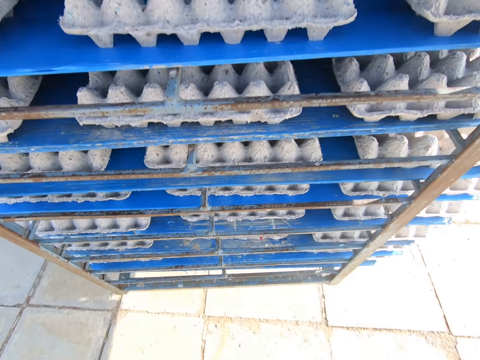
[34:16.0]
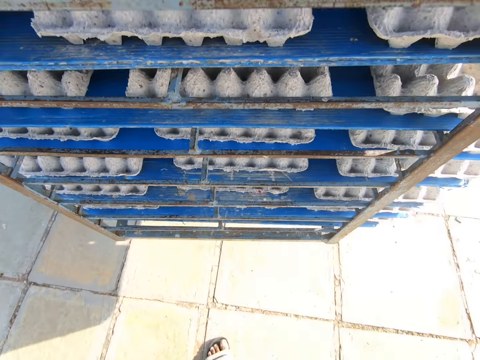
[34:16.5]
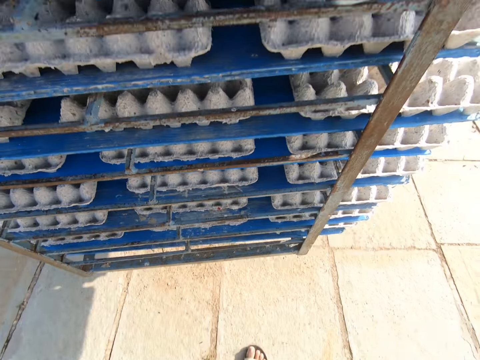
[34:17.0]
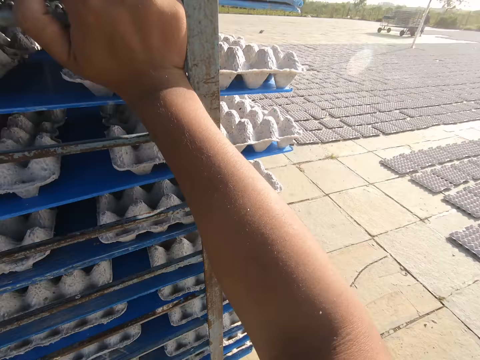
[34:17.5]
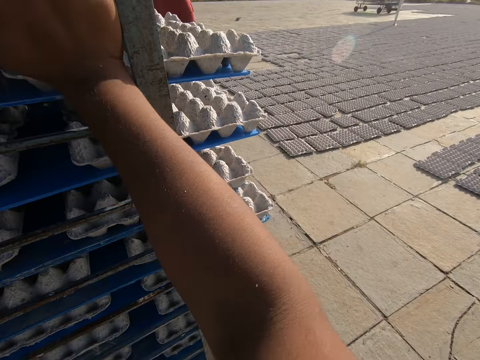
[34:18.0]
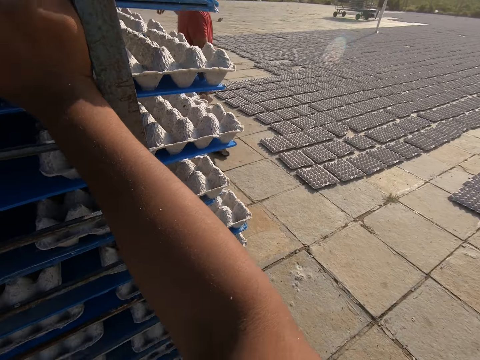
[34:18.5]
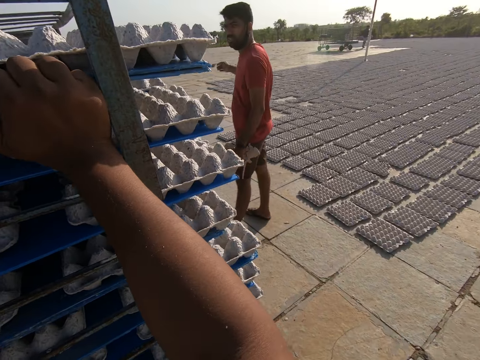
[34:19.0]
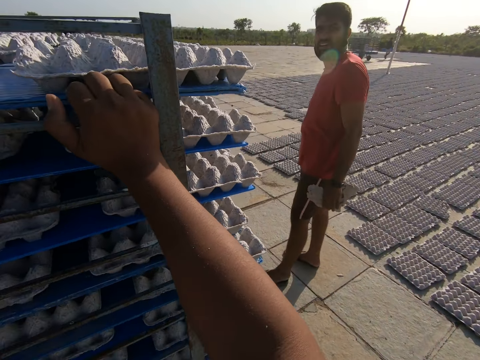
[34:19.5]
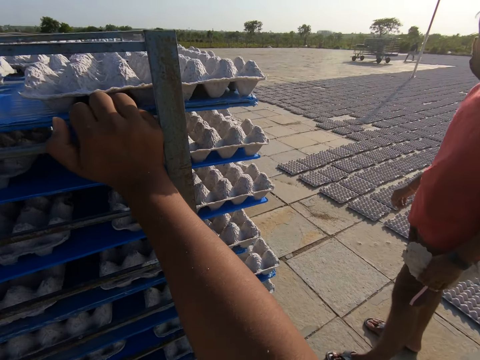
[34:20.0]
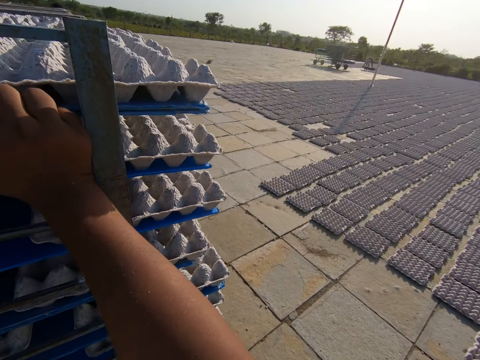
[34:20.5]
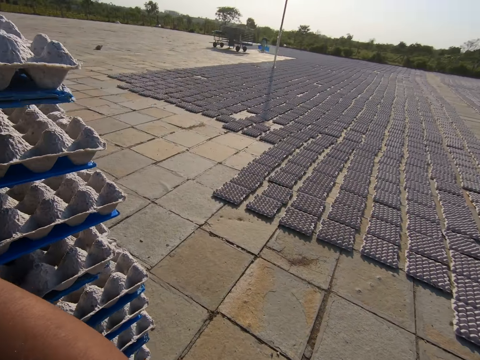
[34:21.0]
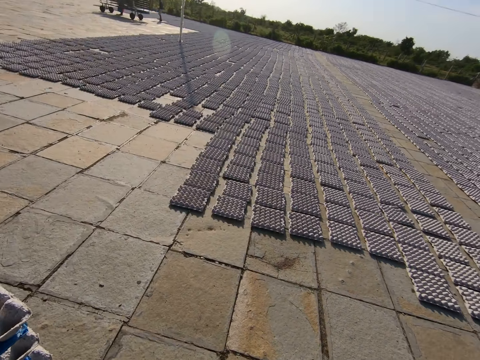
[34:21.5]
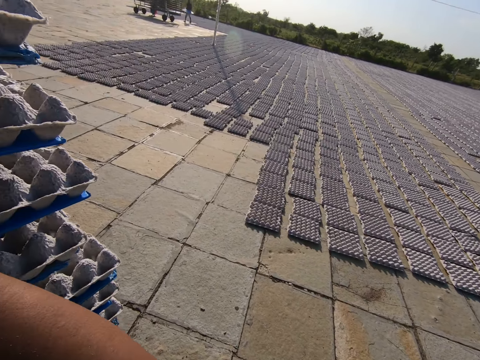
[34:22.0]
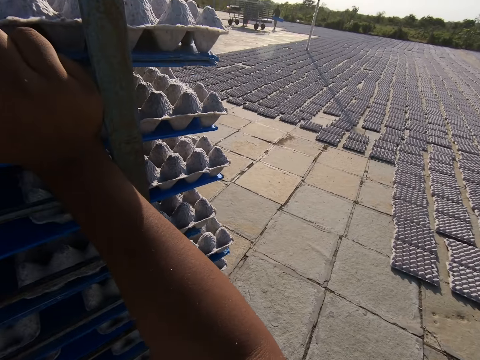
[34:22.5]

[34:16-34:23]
A man interacts with the camera wearer and another man.

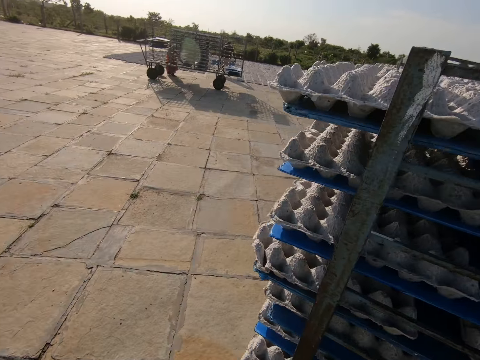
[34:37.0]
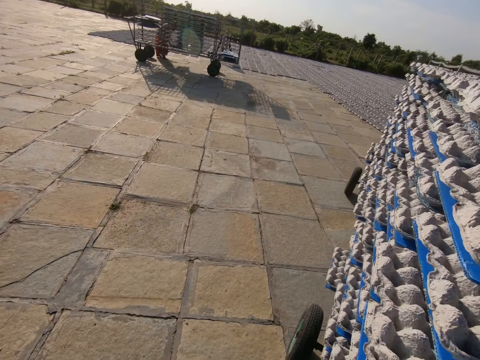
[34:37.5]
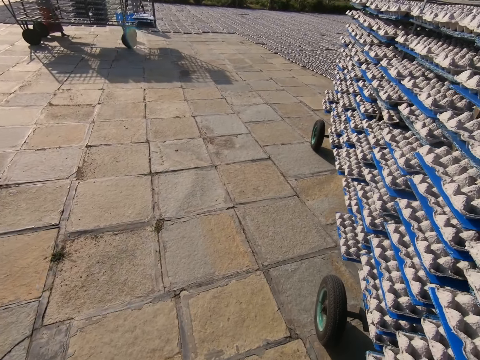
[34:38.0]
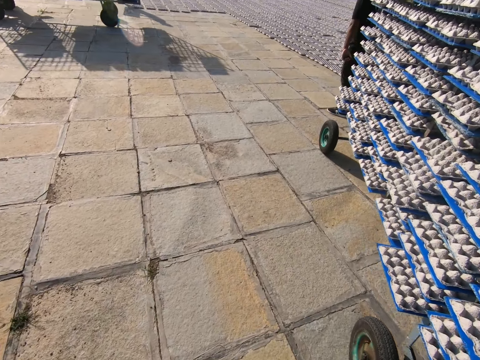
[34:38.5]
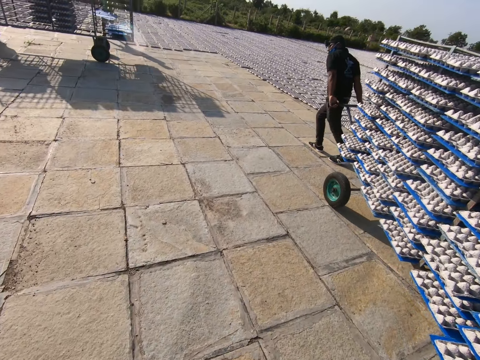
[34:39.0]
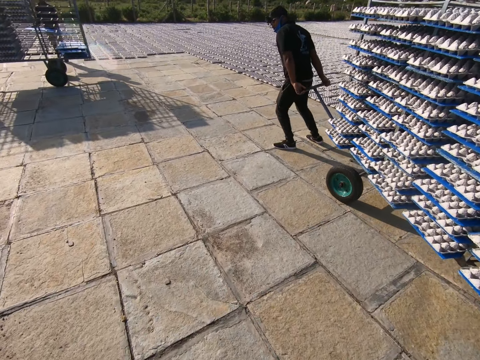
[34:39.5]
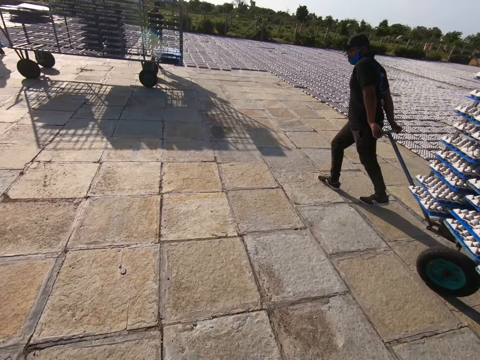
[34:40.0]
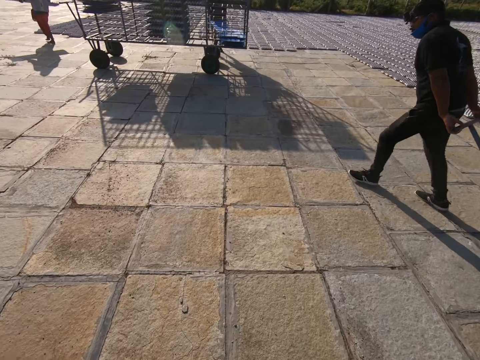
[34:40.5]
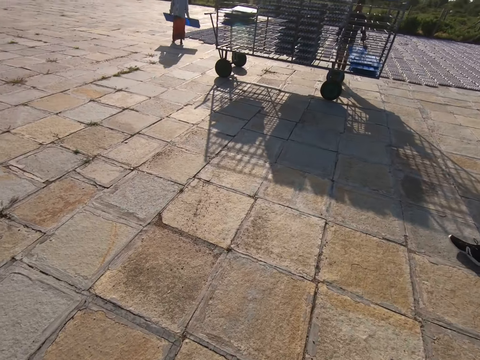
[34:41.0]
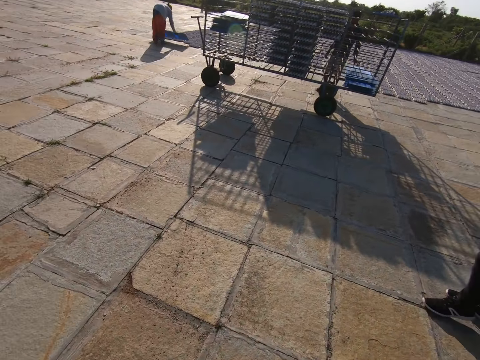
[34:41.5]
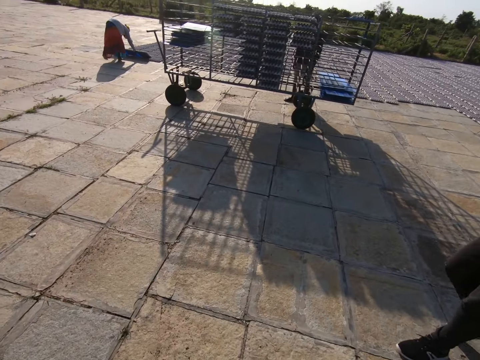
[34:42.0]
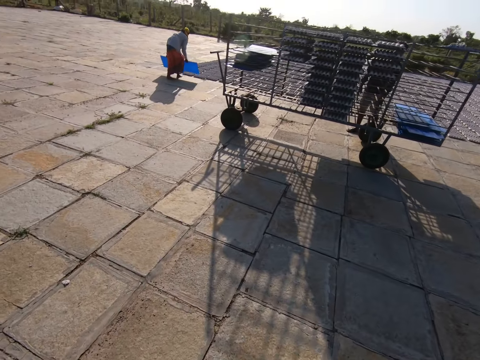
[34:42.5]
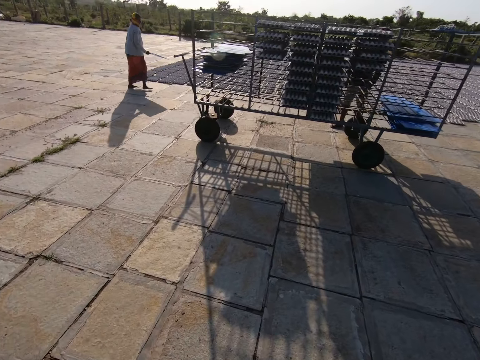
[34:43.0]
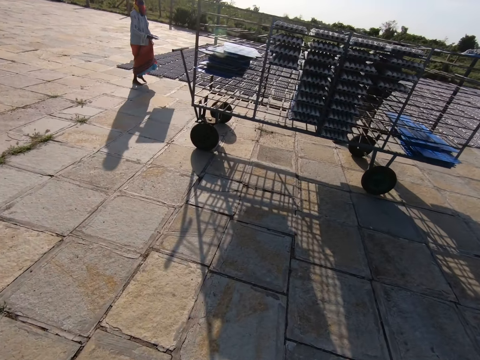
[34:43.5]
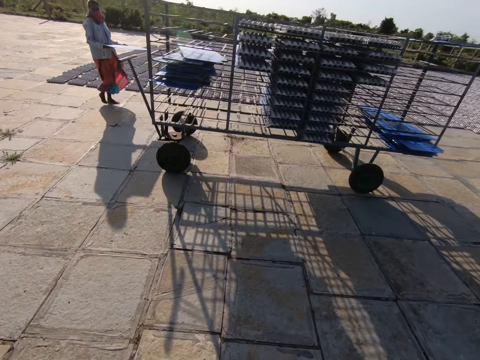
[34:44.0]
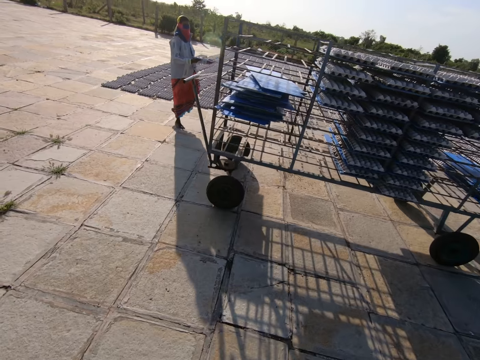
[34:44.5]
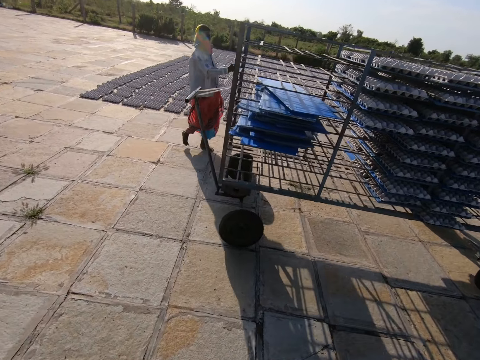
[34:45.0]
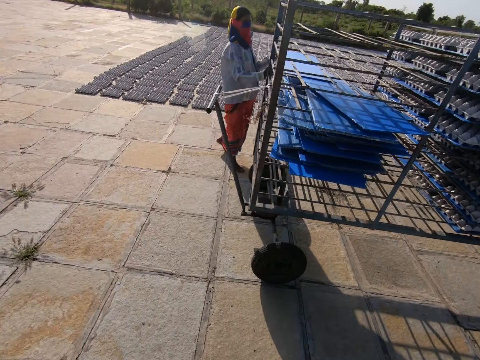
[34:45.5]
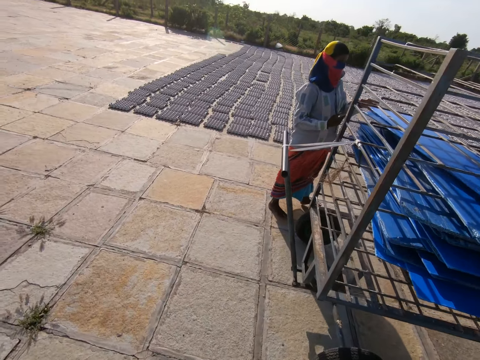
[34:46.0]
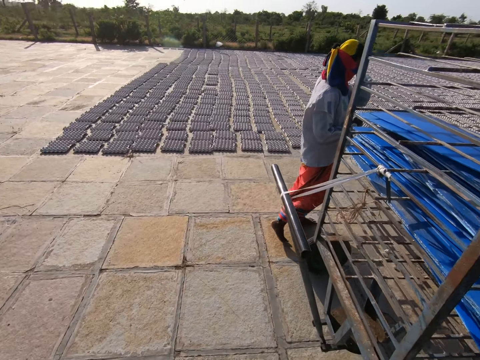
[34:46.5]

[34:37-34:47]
A man pulls the tray rack on the floor with both hands. The man interacts with the camera wearer. A woman drops some fiber egg trays on the floor with the tray in both hands. The camera wearer walks on the compound. The woman puts the tray in the tray rack with both hands.

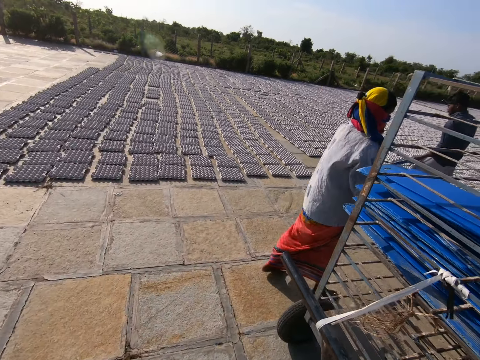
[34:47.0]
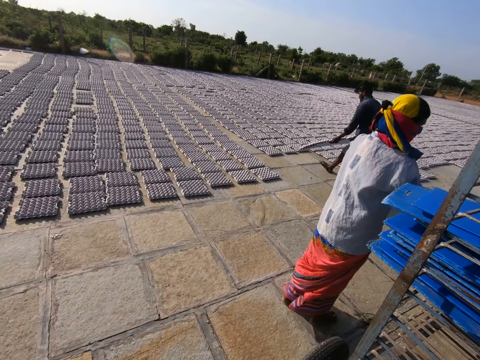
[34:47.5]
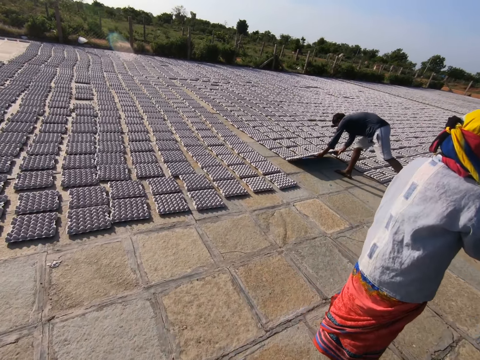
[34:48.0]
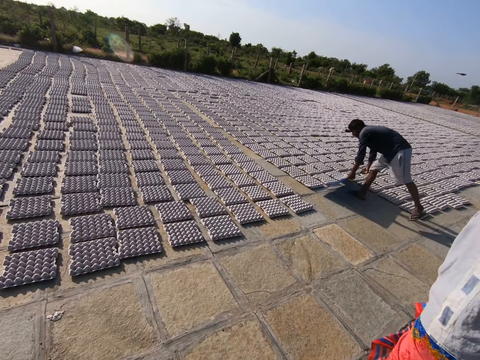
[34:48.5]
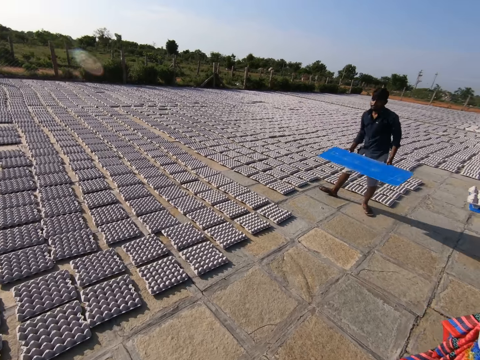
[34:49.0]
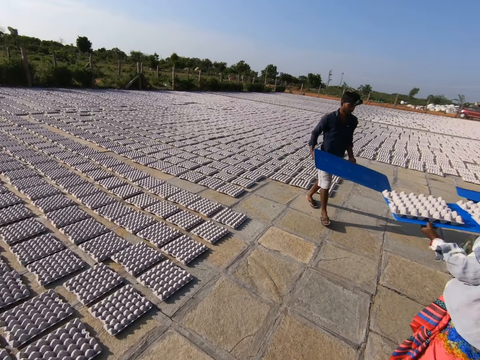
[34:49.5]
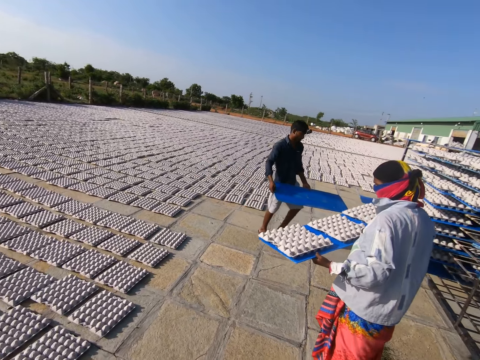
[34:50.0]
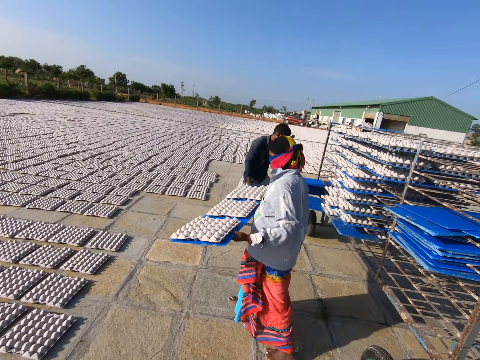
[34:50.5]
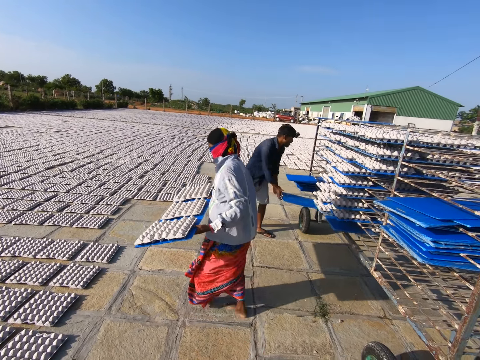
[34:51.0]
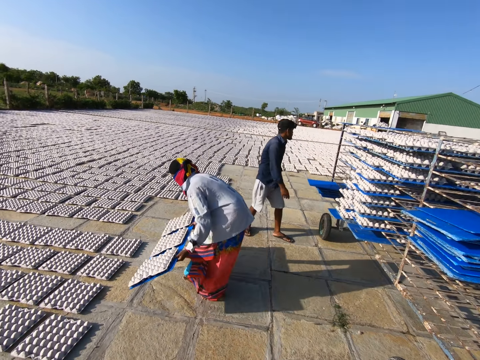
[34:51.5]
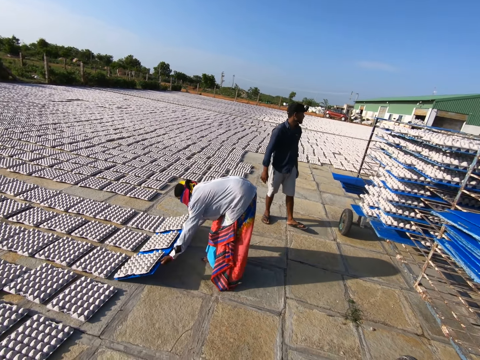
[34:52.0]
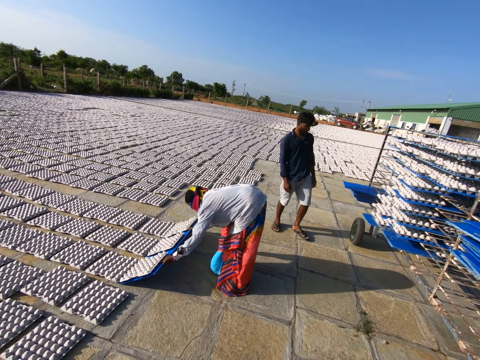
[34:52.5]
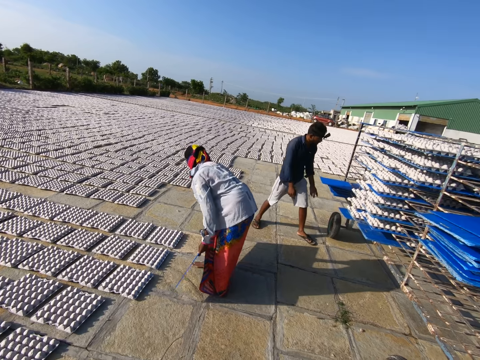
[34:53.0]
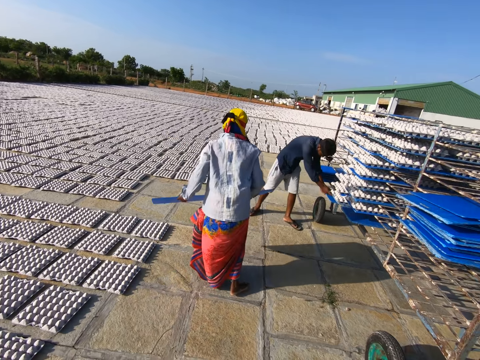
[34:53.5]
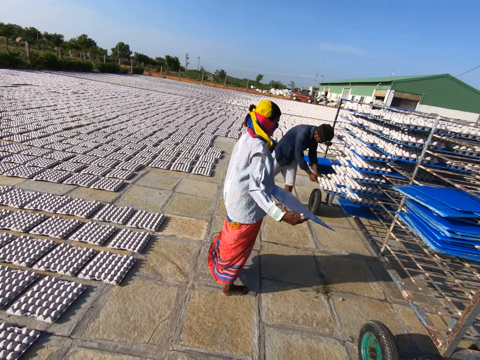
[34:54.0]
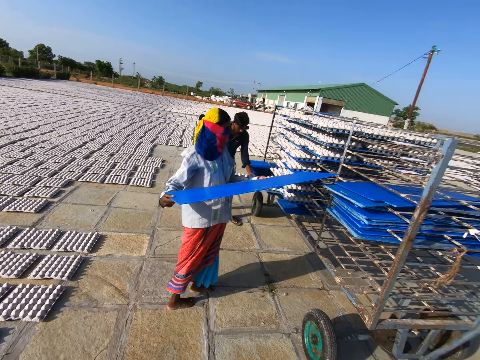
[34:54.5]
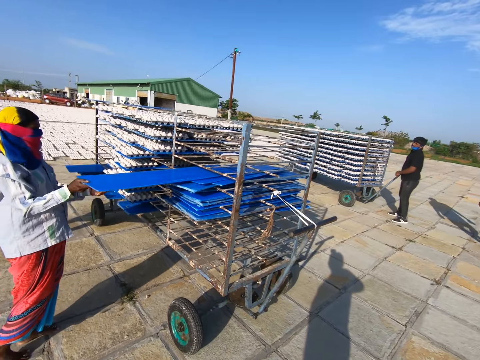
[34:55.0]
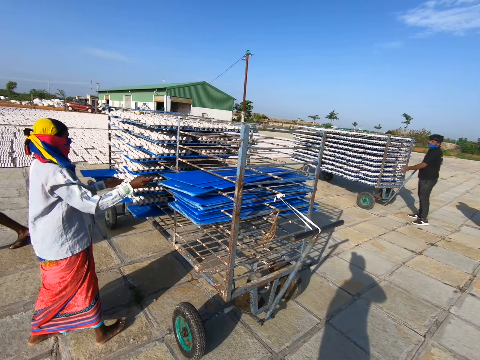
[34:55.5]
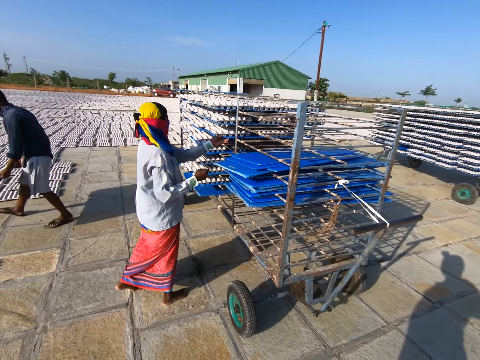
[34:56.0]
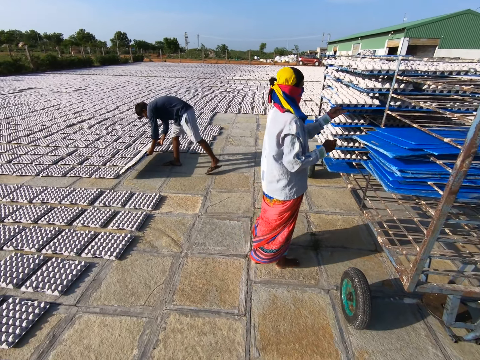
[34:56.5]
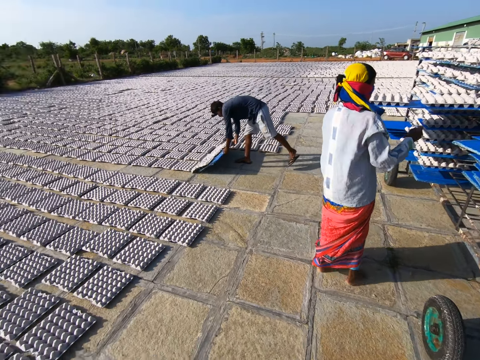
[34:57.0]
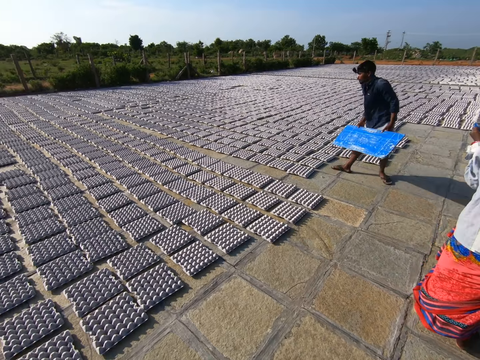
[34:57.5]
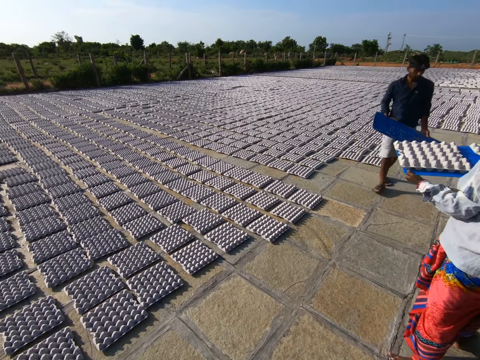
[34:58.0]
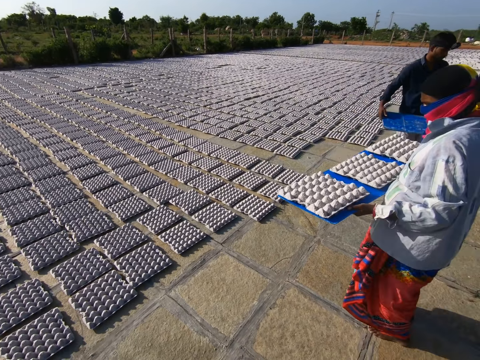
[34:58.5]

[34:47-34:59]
The camera wearer interacts with a man. The man drops some fiber egg trays on the floor with a tray in both hands. A woman holds a tray of fiber egg trays with both hands. The man puts the tray in the tray rack with both hands. The woman drops the fiber egg trays on the floor with the tray in both hands. The man picks a tray of fiber egg trays from the tray rack with both hands. The woman puts the tray in the tray rack with her right hand. Another man holds the tray rack with his right hand. The woman picks a tray of fiber egg trays from the tray rack with her left hand. The first man drops the fiber egg trays on the floor with the tray in both hands. The woman picks the tray of fiber egg trays from the tray rack with both hands.
